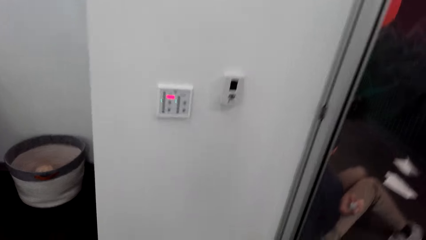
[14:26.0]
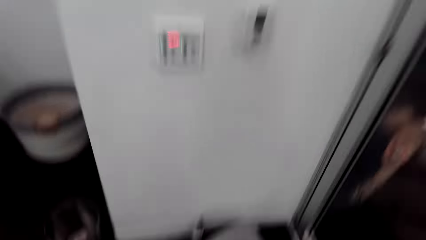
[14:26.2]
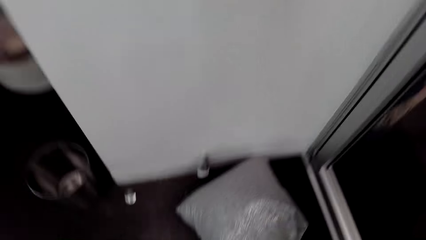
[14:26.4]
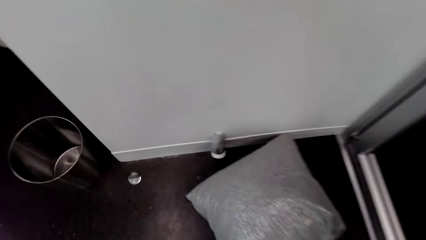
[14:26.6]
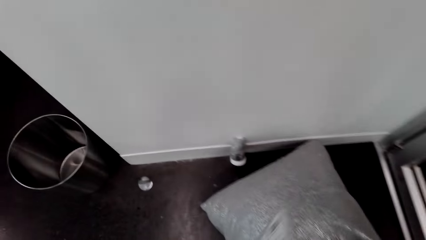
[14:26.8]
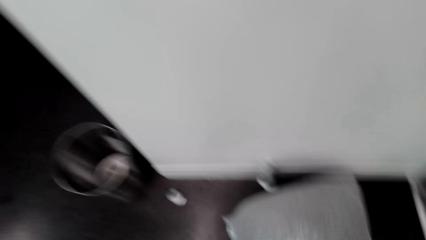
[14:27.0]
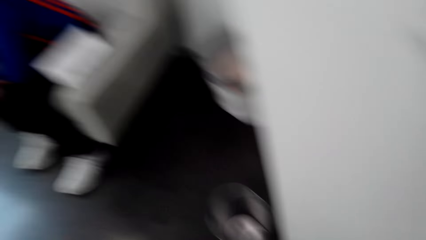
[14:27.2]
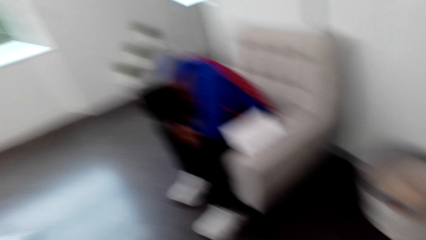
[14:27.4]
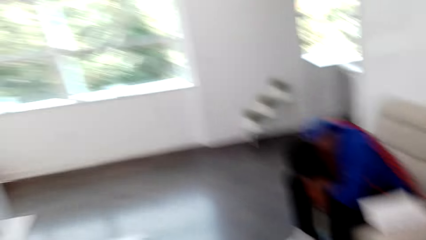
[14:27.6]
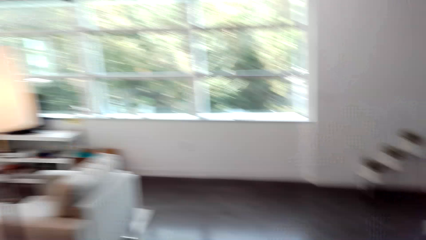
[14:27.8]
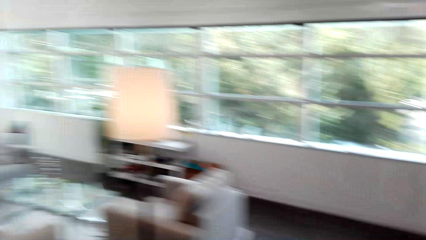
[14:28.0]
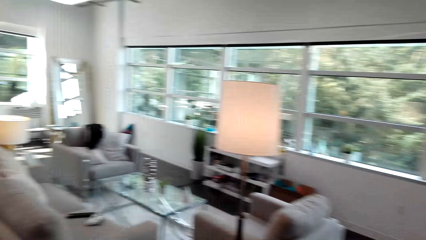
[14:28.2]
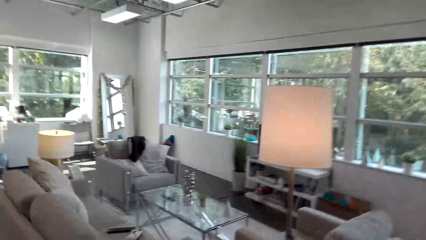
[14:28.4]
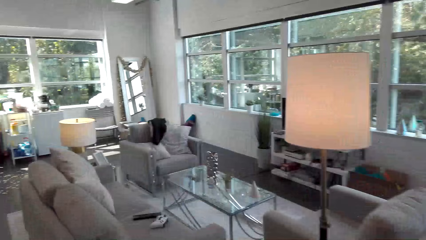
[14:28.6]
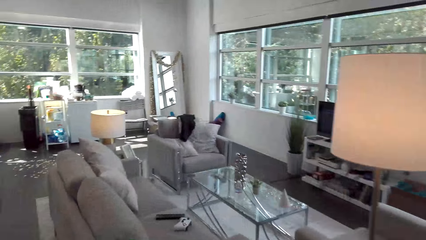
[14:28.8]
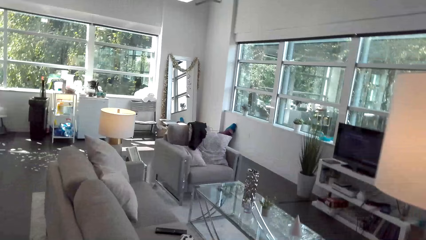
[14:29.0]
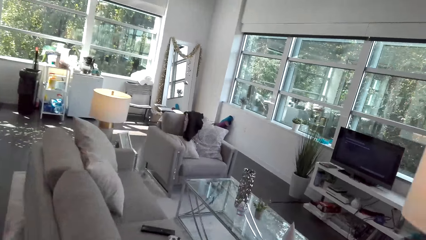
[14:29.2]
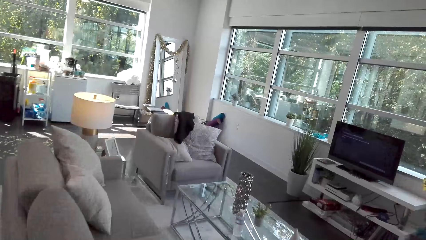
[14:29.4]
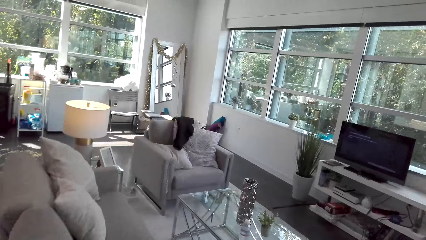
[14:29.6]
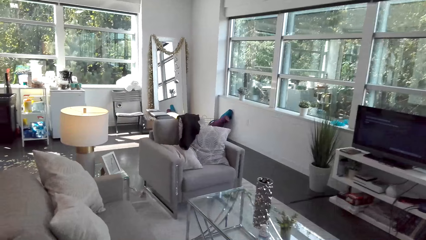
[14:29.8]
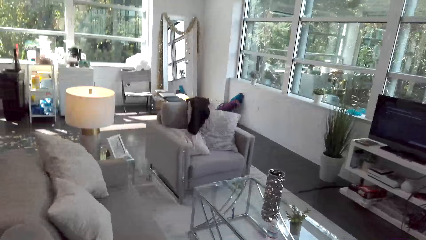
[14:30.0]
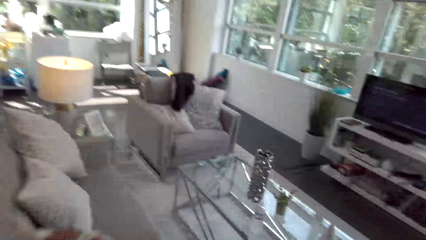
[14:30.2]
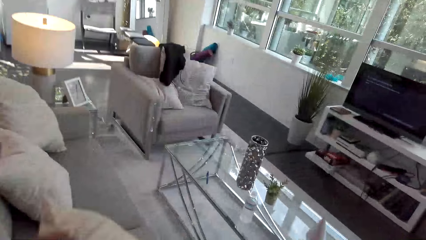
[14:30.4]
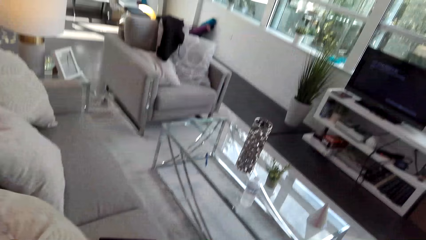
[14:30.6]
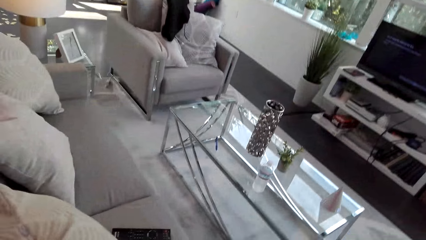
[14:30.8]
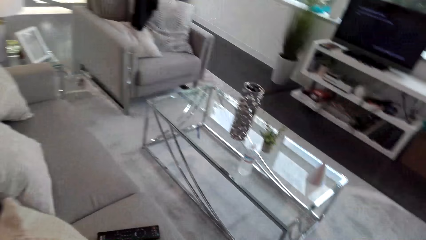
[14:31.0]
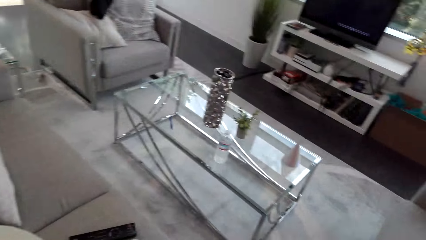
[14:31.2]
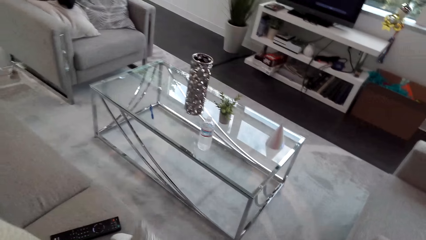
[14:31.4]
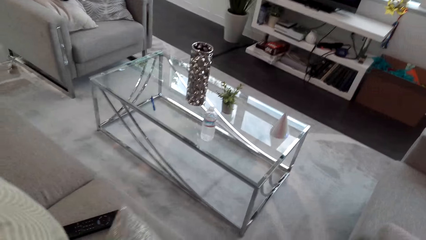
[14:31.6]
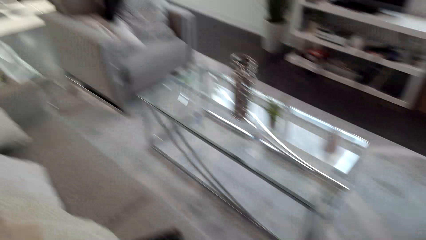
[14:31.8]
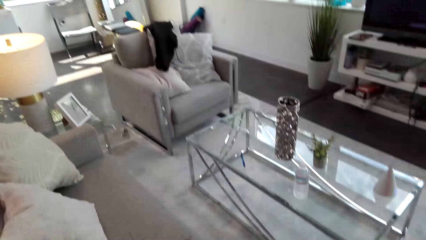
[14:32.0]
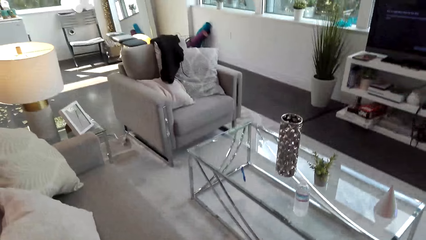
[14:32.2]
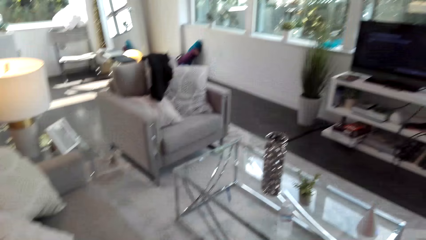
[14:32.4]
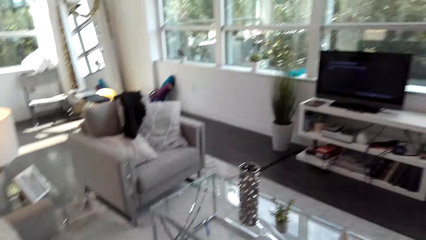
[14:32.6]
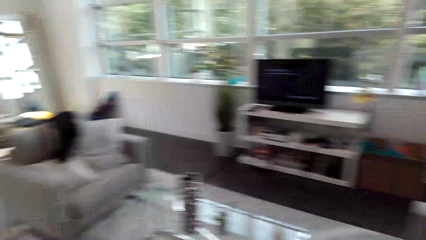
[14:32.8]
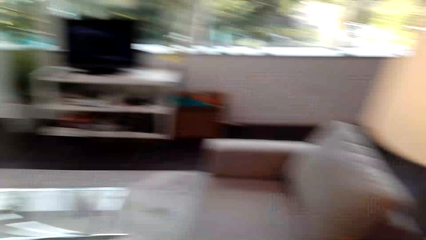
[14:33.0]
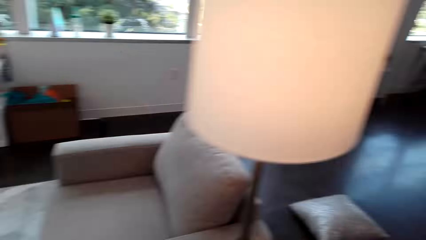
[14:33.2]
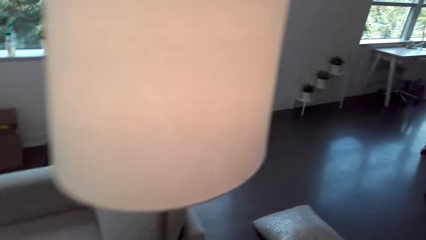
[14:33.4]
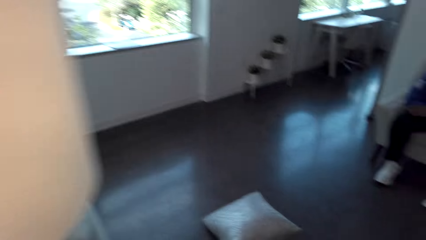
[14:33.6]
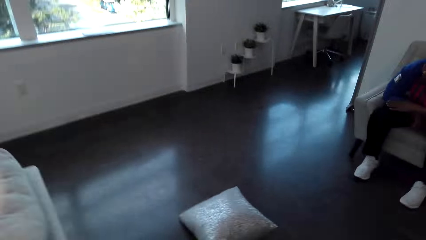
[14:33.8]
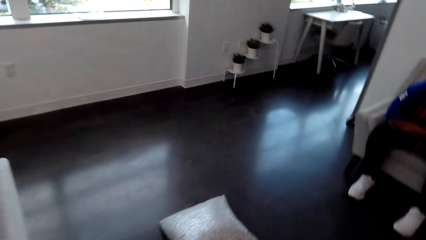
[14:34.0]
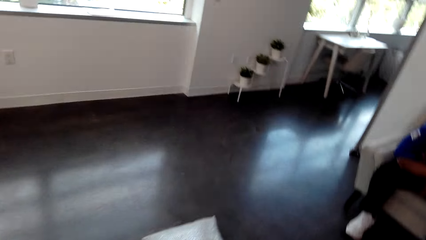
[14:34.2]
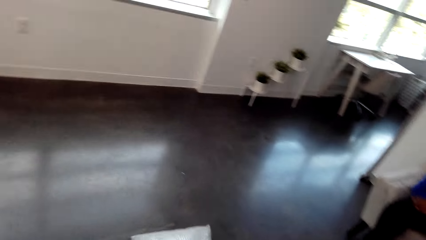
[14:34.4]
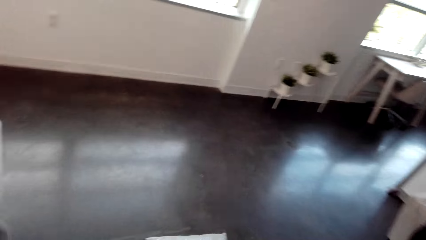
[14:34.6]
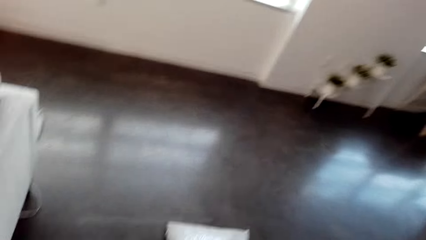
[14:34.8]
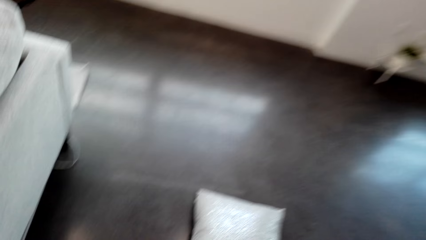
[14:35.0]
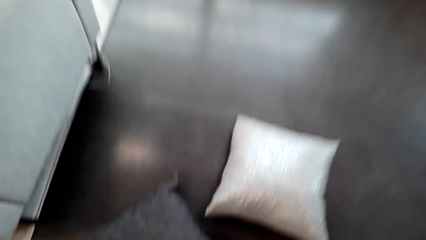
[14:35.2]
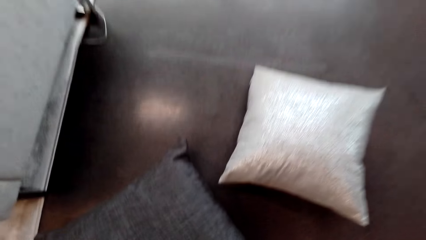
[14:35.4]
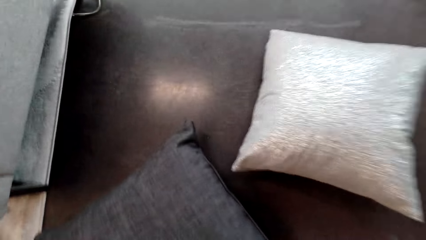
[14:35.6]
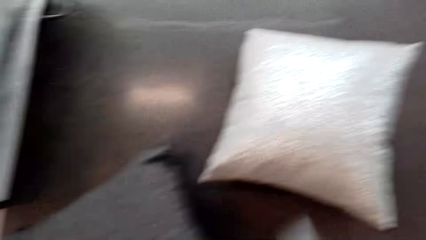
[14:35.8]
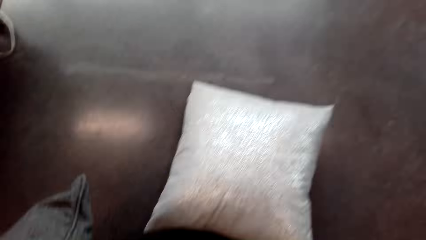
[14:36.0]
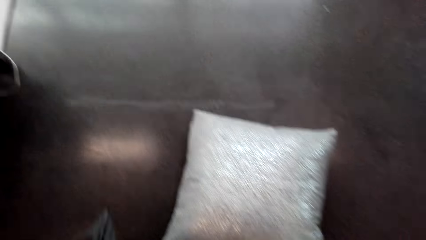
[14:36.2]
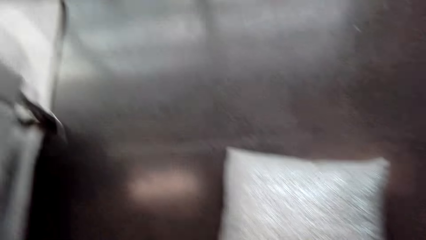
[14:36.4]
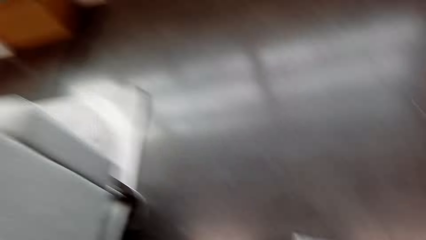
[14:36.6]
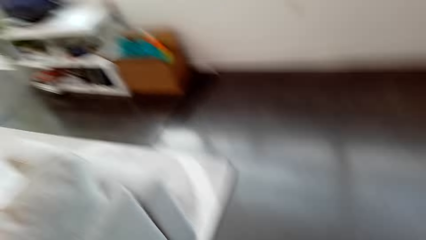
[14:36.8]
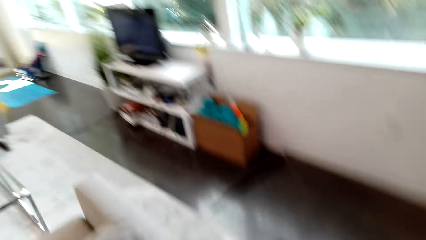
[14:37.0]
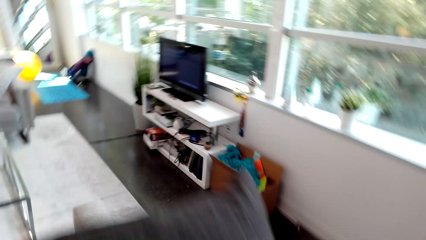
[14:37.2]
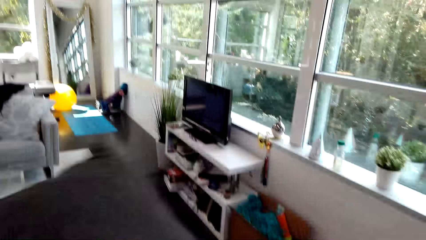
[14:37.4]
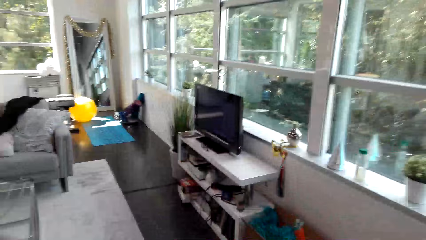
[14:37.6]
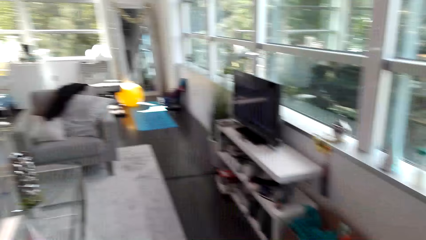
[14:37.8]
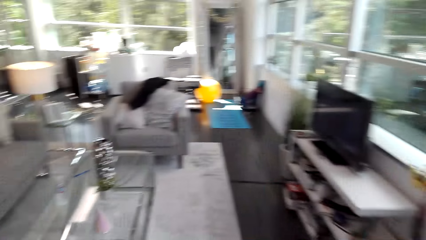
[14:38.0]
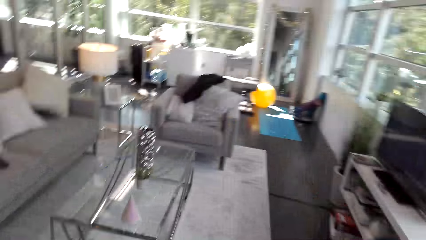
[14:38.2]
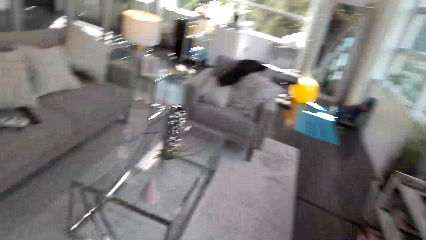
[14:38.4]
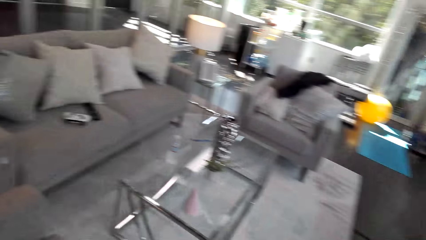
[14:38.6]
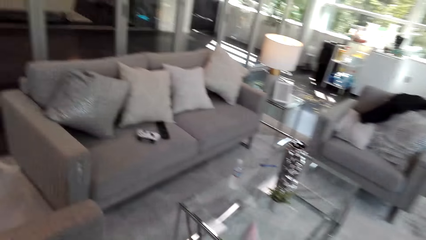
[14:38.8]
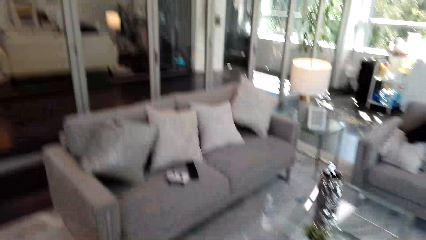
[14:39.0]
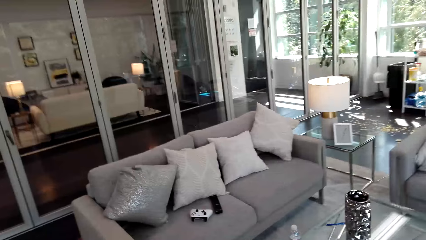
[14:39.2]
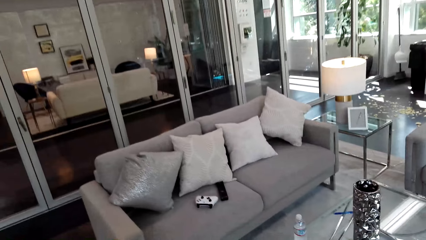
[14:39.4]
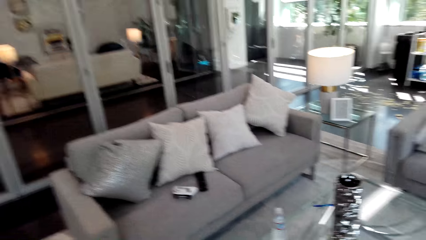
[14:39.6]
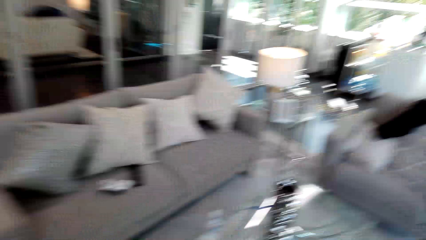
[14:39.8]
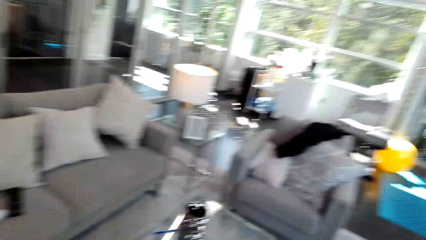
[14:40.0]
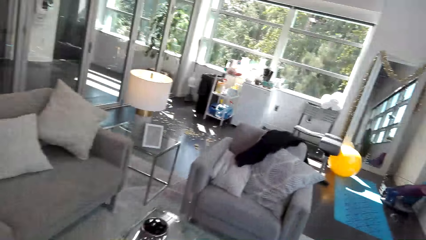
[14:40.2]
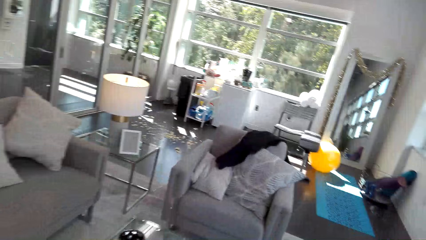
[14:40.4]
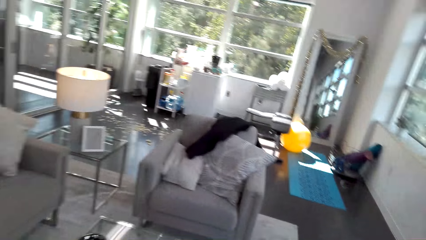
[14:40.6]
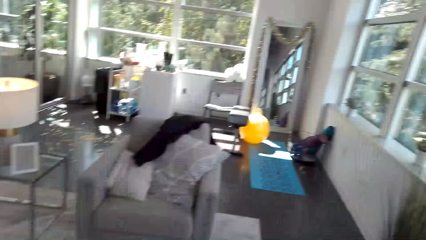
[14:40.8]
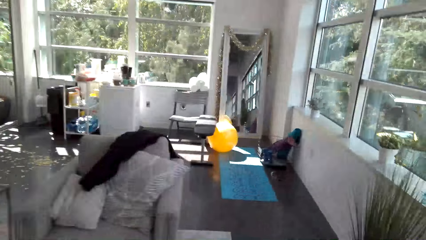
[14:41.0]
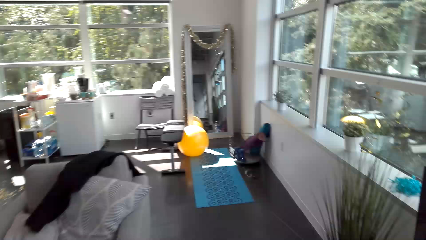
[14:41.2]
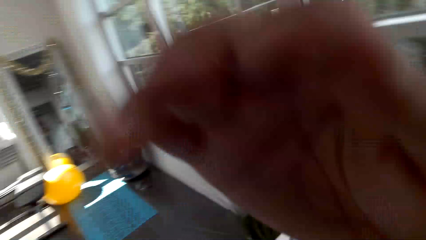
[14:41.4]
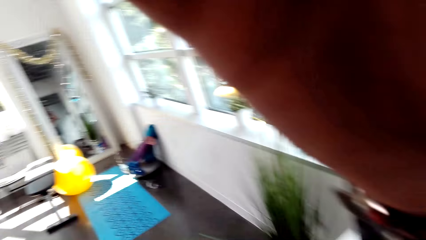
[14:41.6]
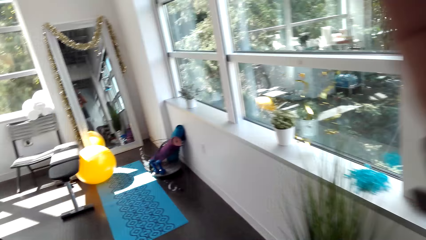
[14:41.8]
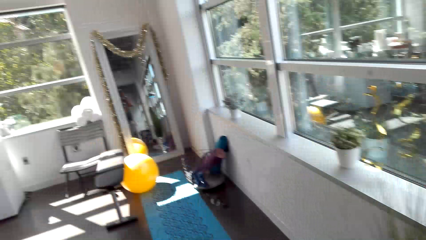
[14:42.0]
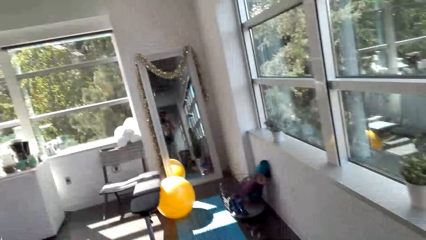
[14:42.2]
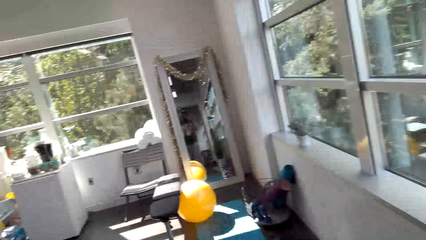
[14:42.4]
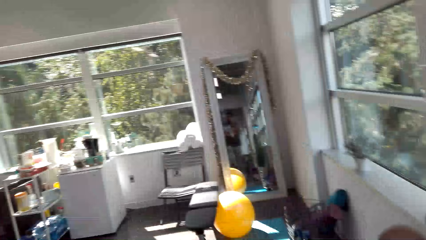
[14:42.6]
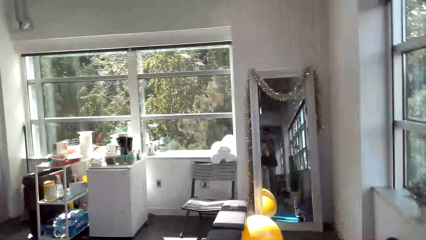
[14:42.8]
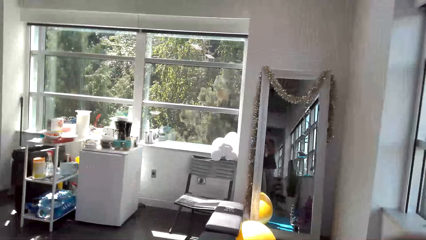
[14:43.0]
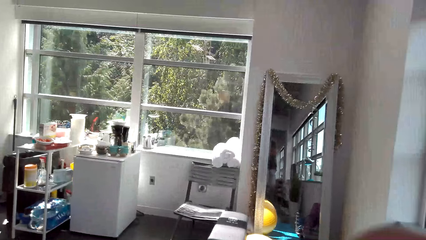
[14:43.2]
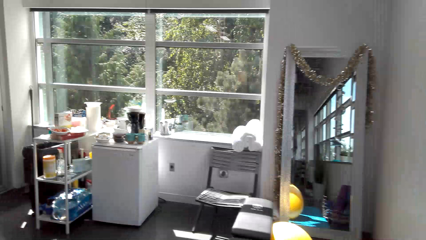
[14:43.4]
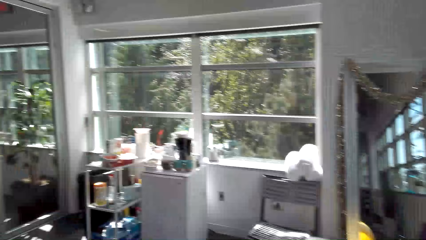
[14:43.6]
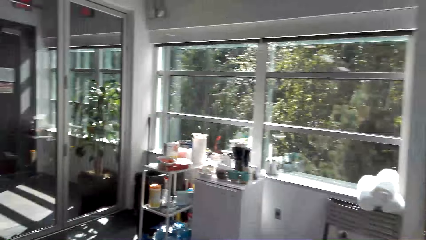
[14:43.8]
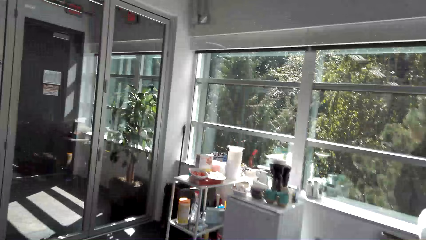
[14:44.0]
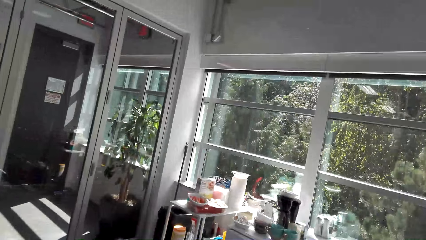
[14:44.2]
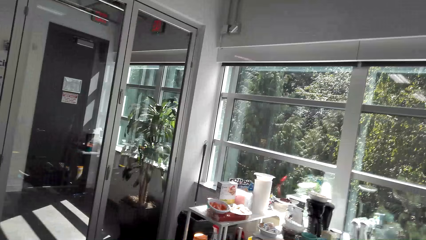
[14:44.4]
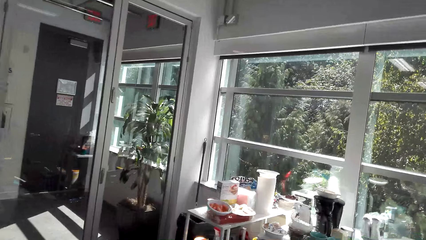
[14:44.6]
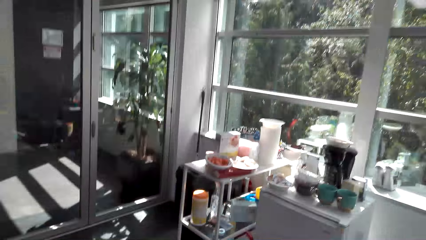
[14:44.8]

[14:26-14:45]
The camera wearer picks up the pillow from the floor. They turn around. They walk to the seat. They put the pillow on the seat. They look at the table. They turn. They walk to the pillow. They pick up the pillow from the floor. They put the pillow on the seat. They look around. They walk around. They raise the hand. They walk to the broom.
